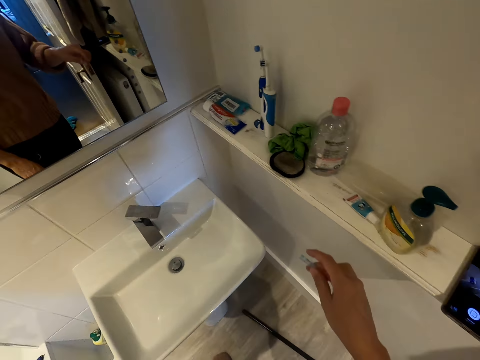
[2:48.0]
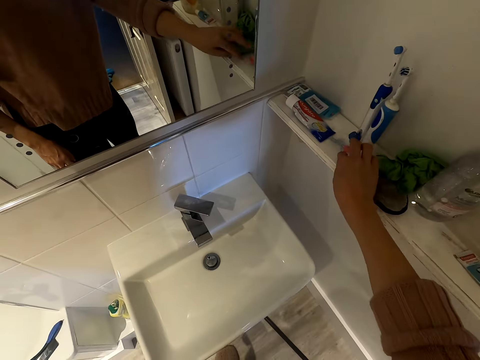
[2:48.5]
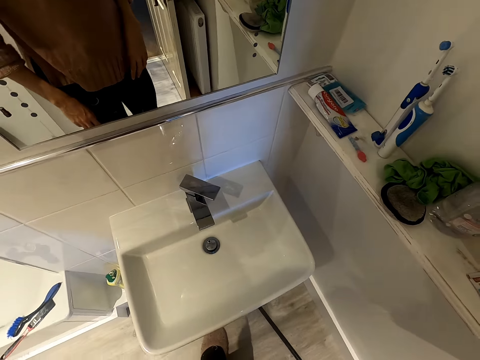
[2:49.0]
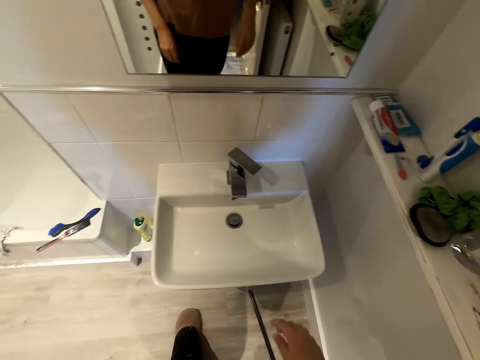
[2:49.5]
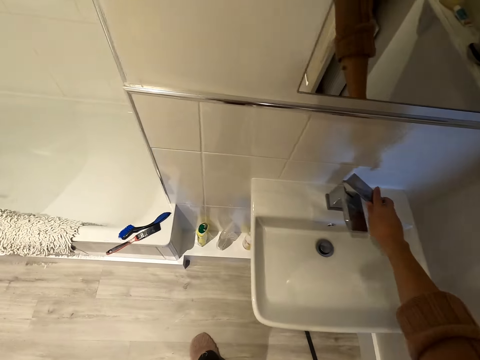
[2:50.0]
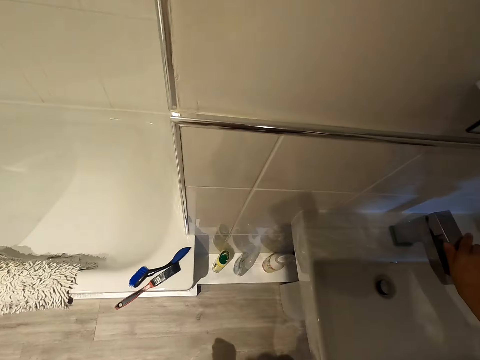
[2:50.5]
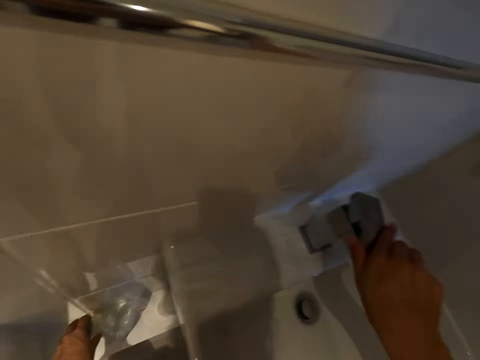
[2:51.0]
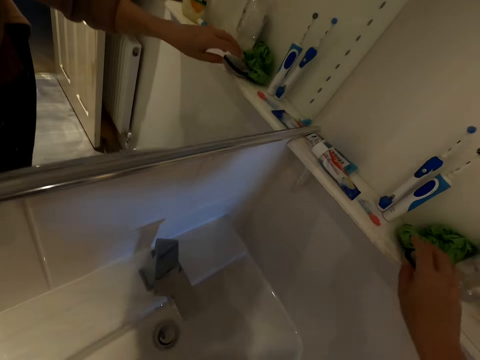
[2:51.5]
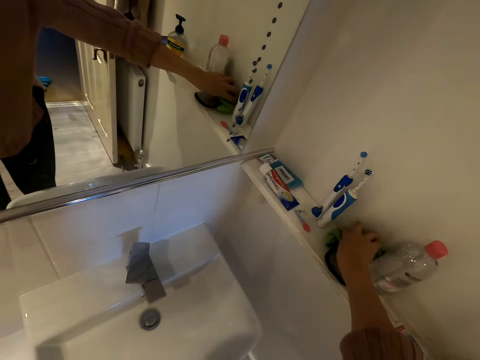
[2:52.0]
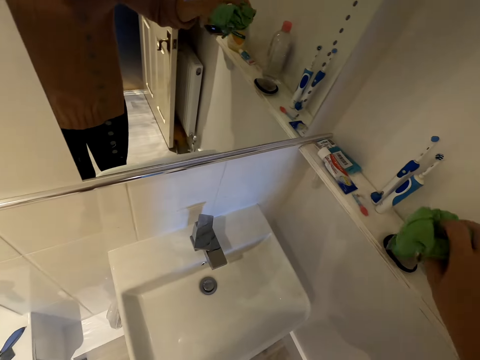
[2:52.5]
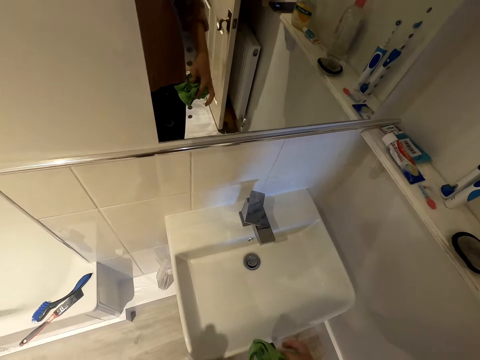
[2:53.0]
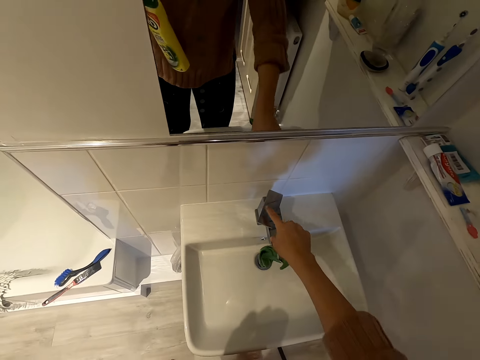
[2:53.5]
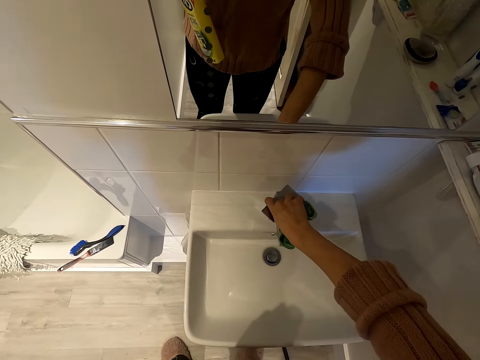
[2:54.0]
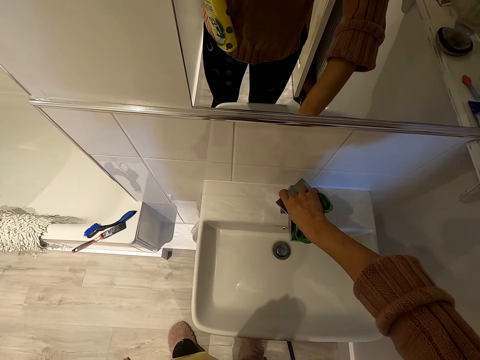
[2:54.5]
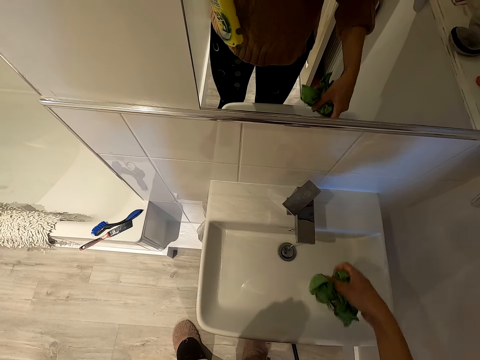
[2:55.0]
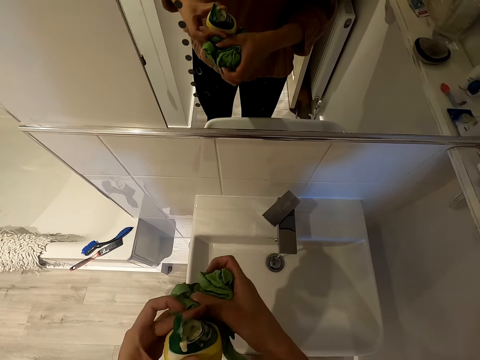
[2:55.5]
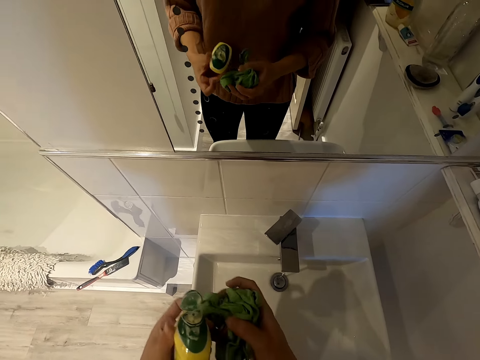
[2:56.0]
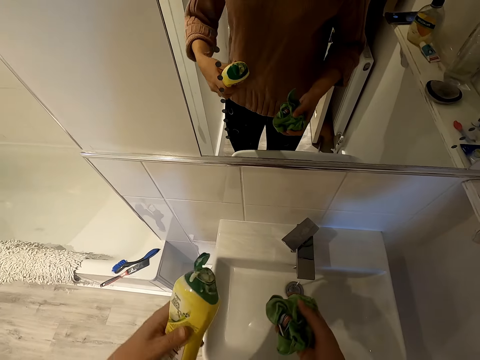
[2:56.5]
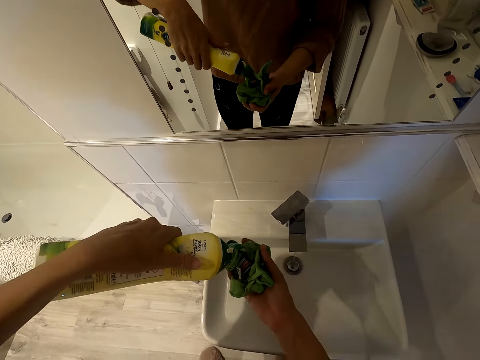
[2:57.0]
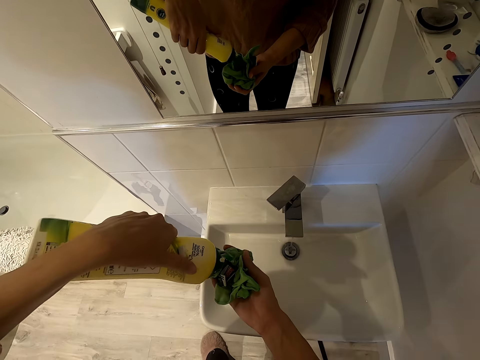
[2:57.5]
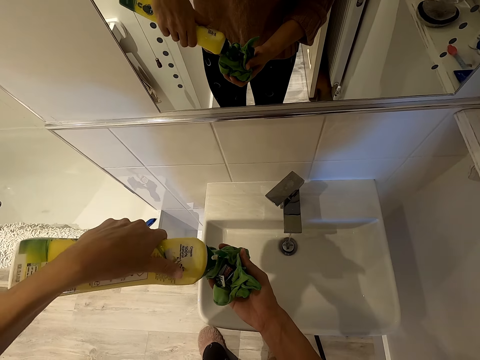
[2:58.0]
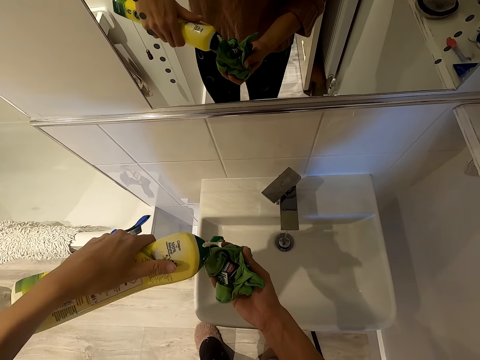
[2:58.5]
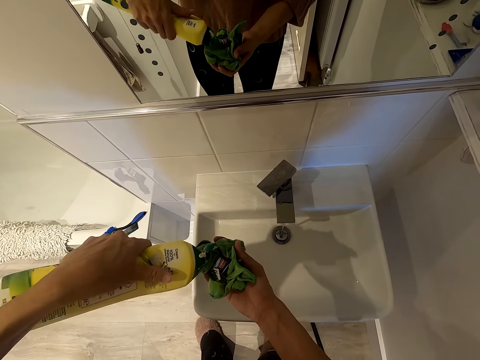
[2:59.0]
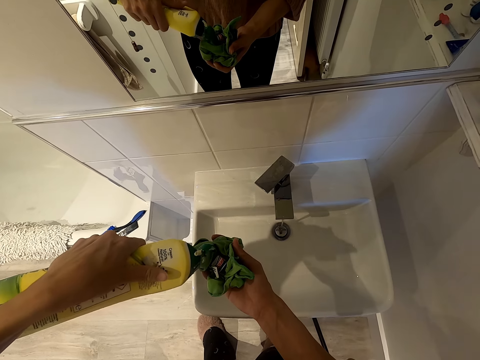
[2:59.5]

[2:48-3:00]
The camera wearer places down a plastic on the surface. They close the tap with the right hand. They hold the tap. They grab the detergent with the left hand. They pick up the cloth from the surface. They switch on the tap. They pour detergent on the cloth.

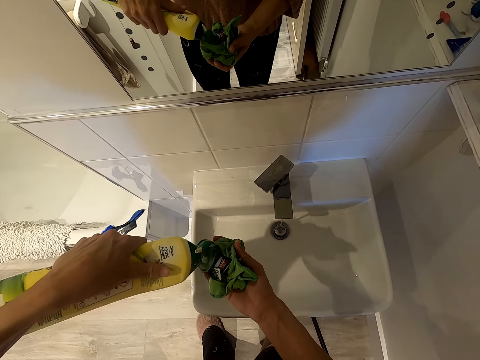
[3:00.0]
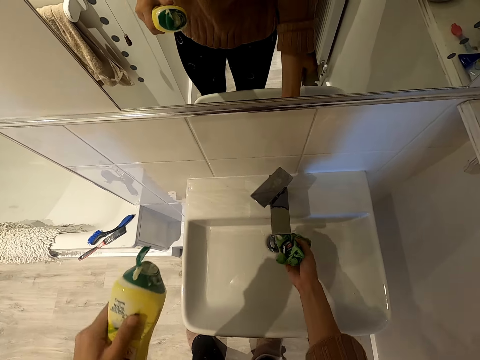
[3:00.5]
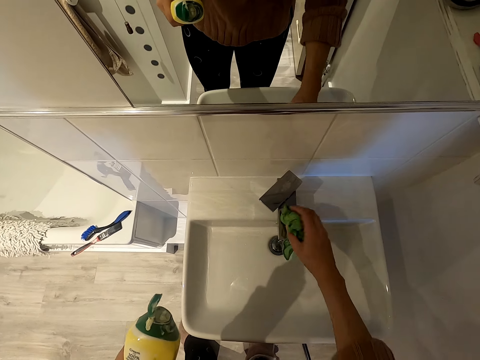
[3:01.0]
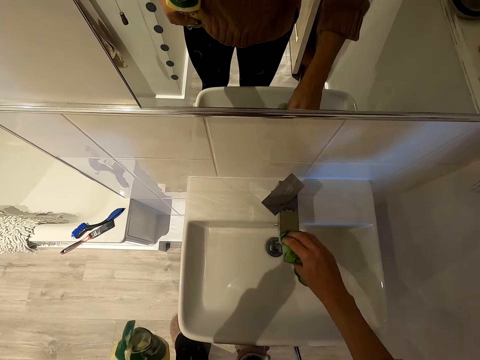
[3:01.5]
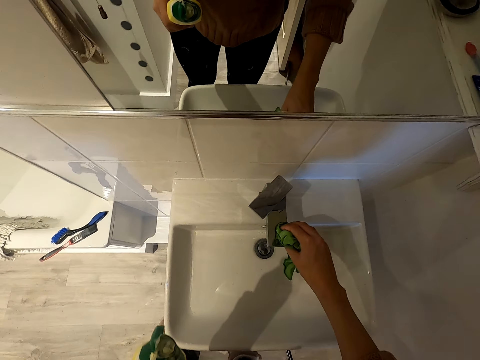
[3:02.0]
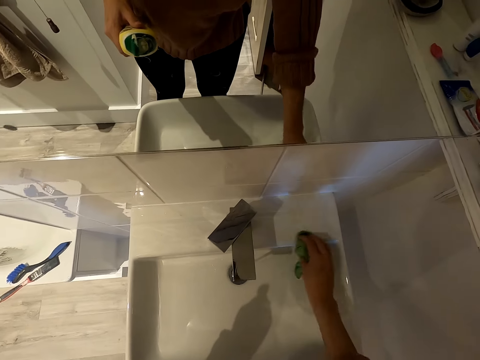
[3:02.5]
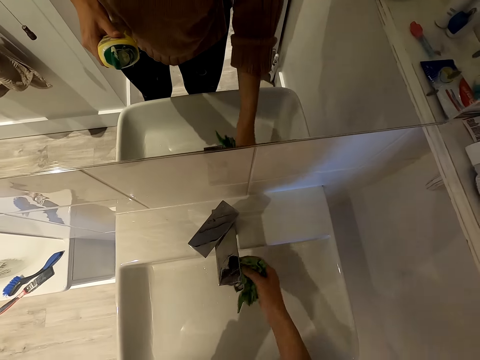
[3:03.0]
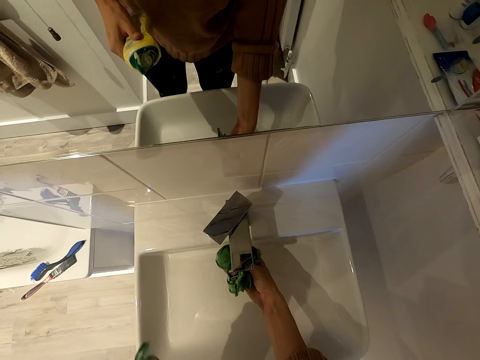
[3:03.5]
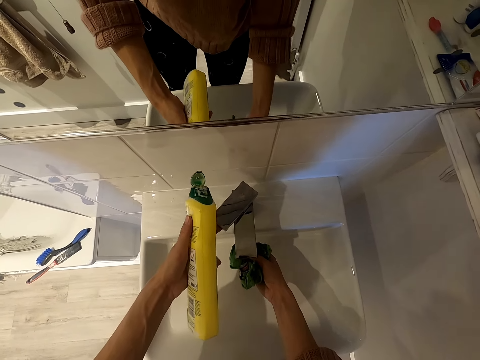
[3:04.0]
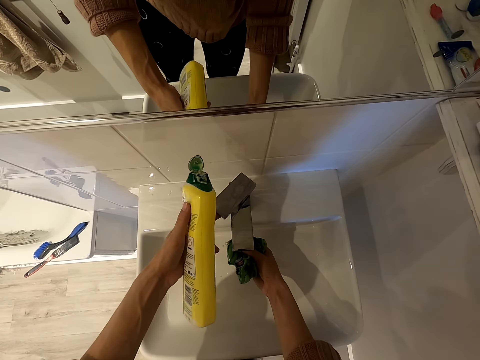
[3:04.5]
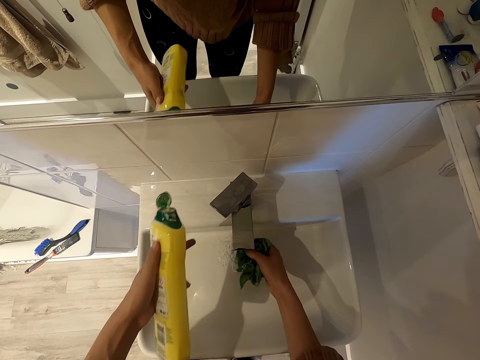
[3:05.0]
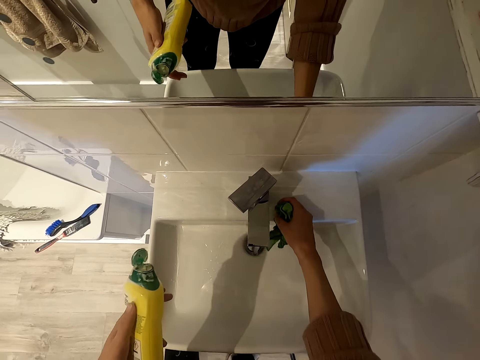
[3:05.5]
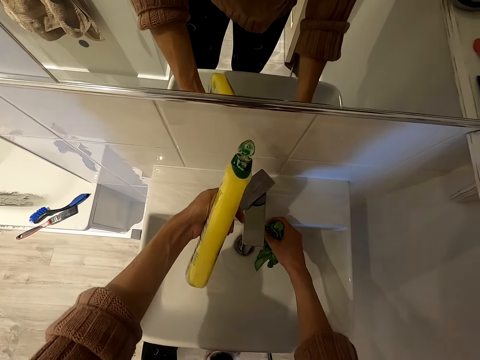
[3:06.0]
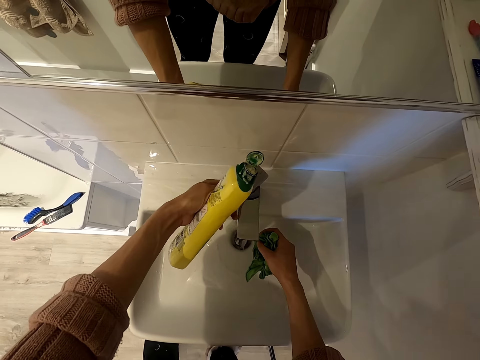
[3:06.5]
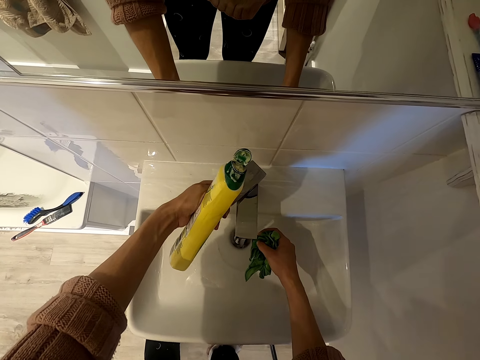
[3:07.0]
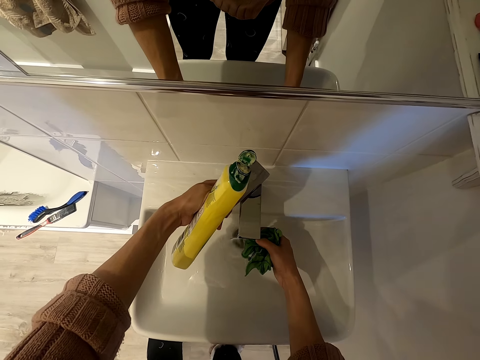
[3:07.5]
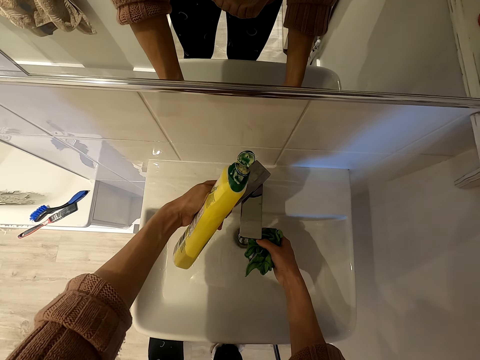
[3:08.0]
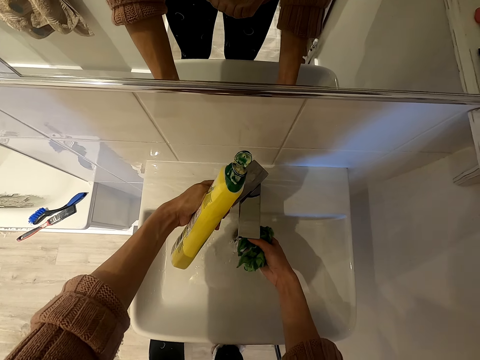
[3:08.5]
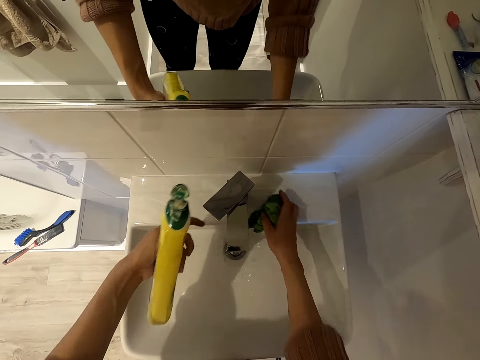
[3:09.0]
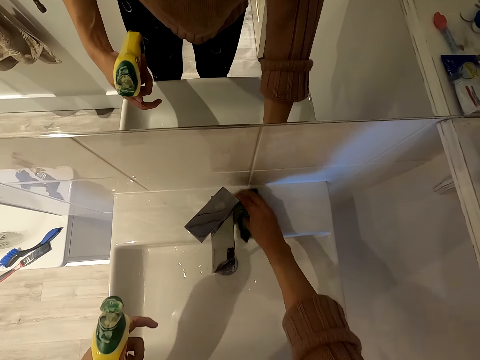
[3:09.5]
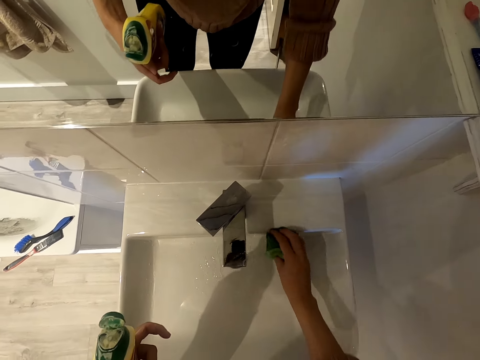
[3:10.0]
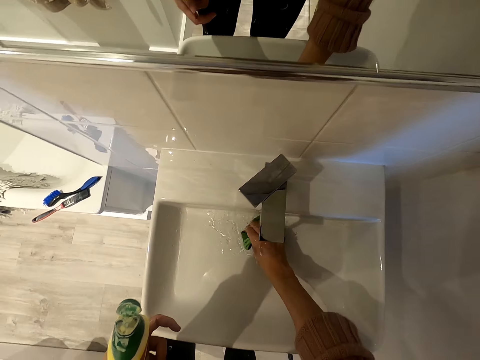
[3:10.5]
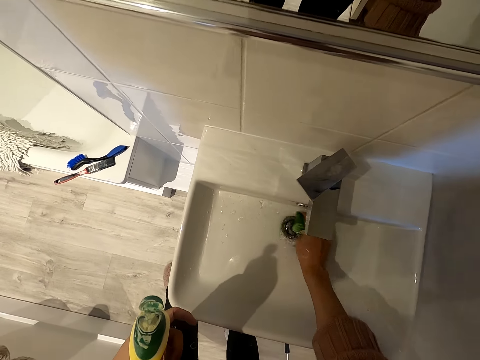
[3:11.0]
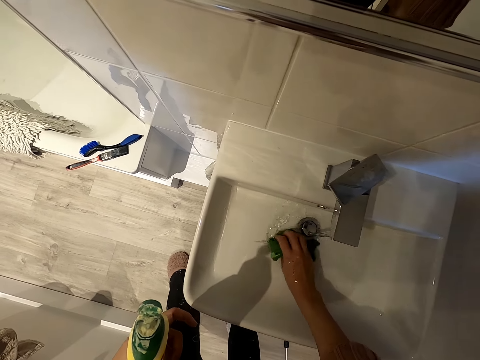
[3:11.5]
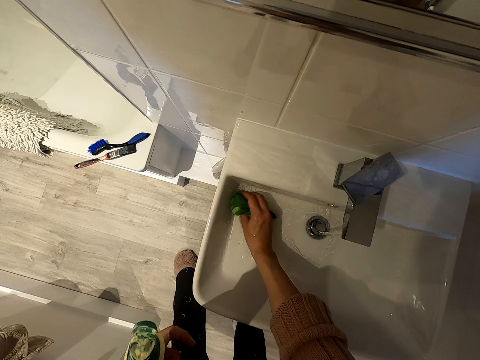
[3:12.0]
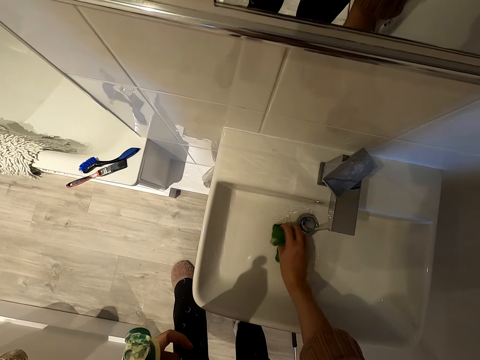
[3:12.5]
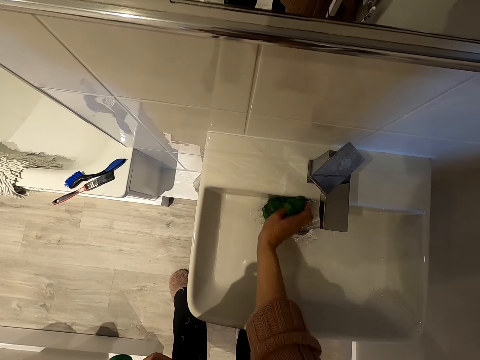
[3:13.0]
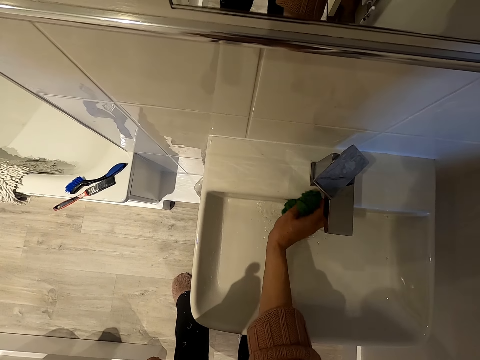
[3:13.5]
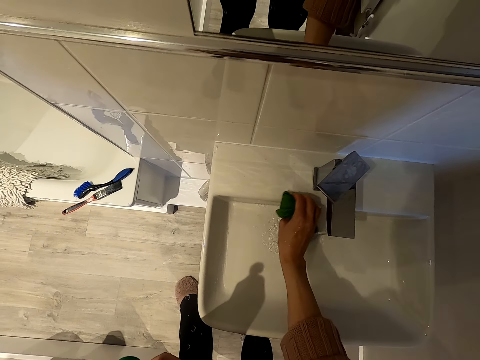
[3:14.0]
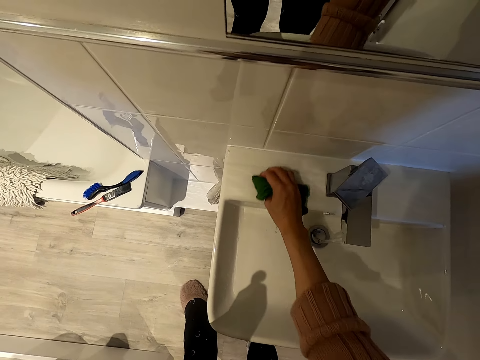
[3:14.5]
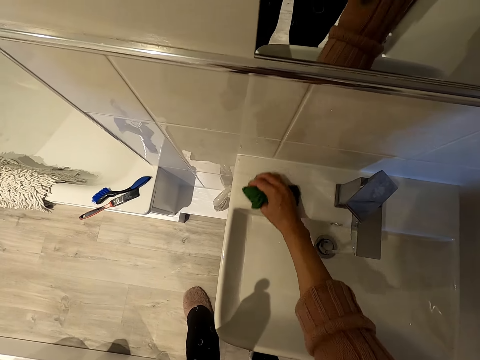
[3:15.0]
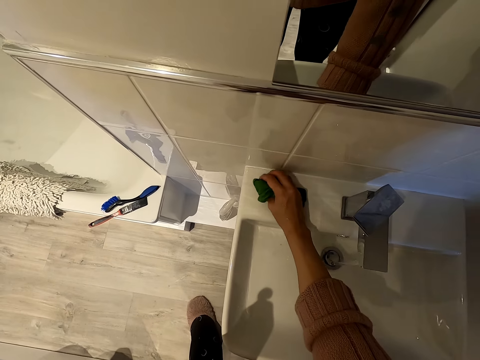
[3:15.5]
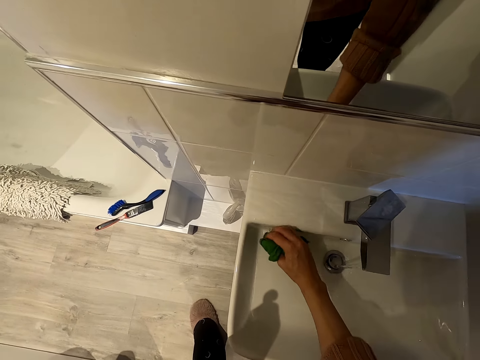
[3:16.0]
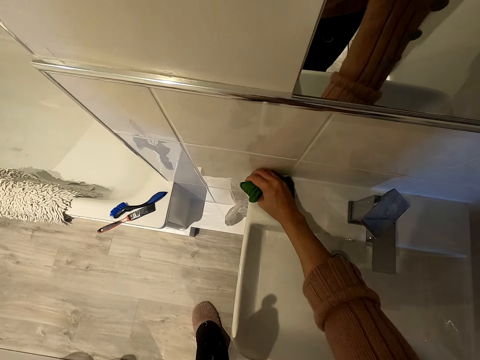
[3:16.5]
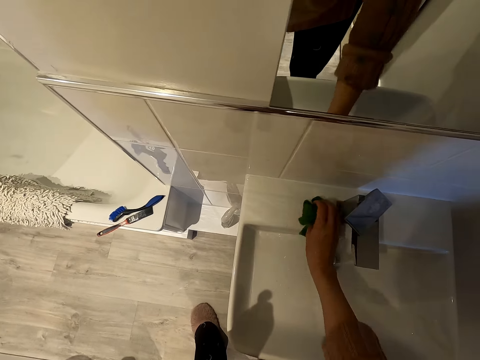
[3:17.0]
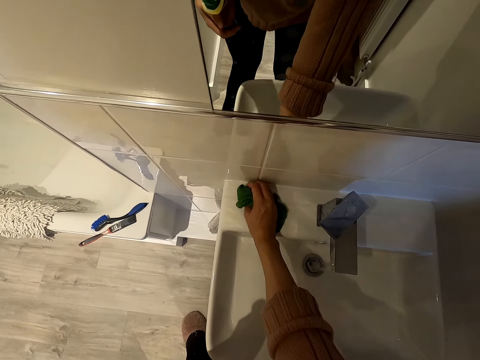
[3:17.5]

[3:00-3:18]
The camera wearer rinses the cloth. They wipe the tap with the cloth. They clean the sink. They rinse the cloth. They hold the tap with the left hand and switch on the water with the left hand. They clean the sink.
